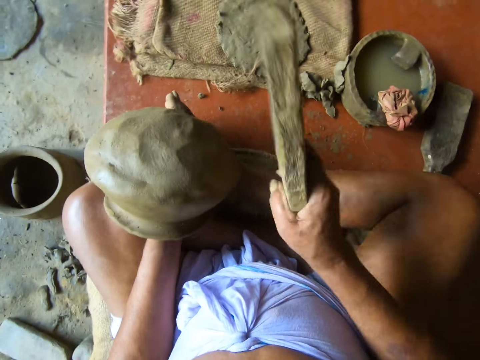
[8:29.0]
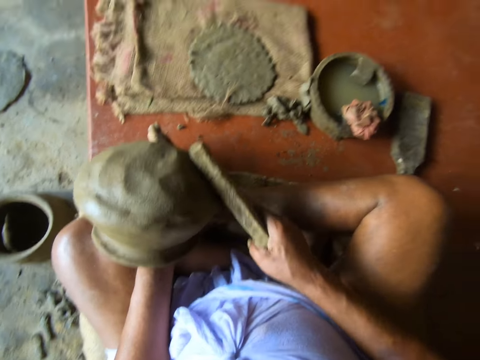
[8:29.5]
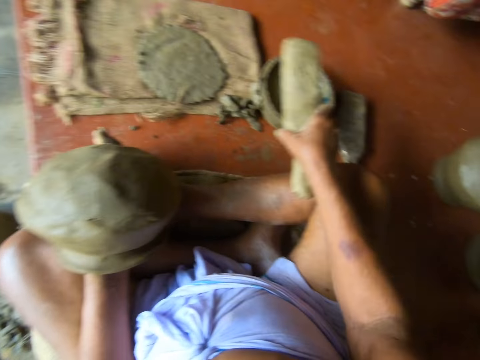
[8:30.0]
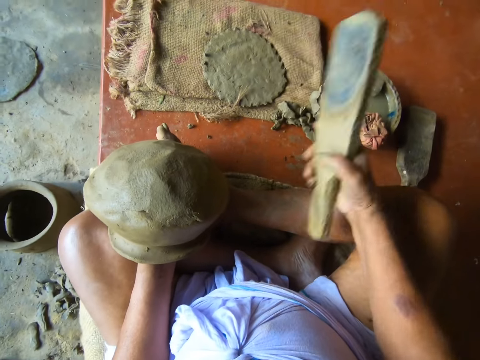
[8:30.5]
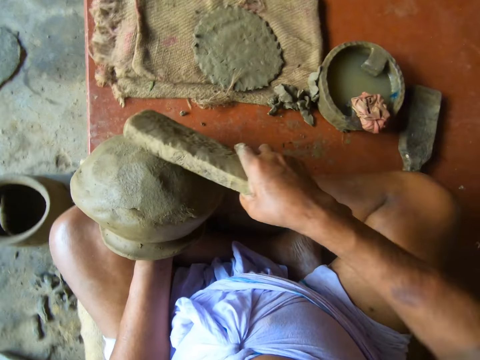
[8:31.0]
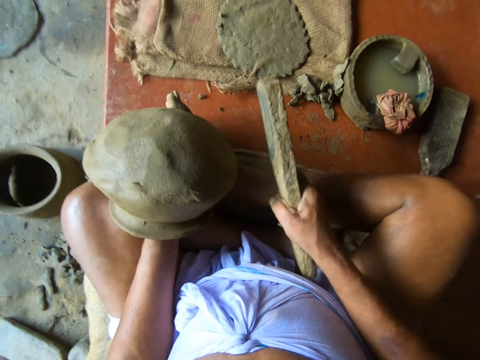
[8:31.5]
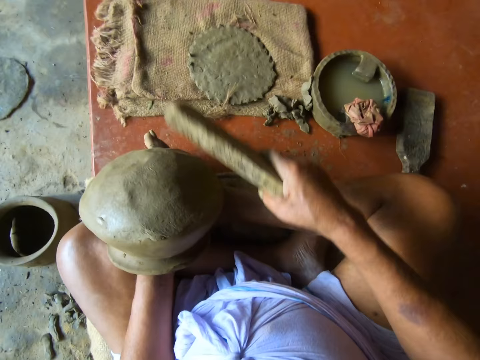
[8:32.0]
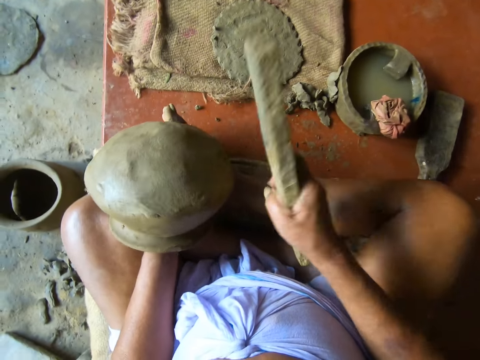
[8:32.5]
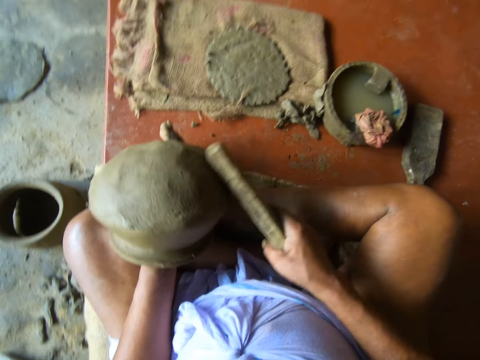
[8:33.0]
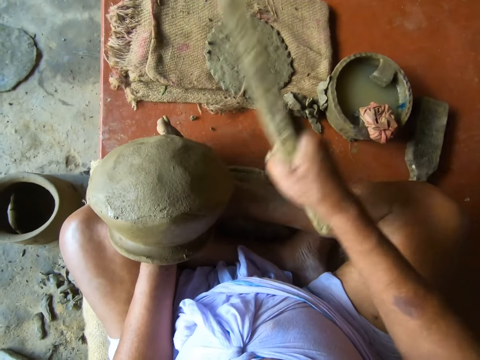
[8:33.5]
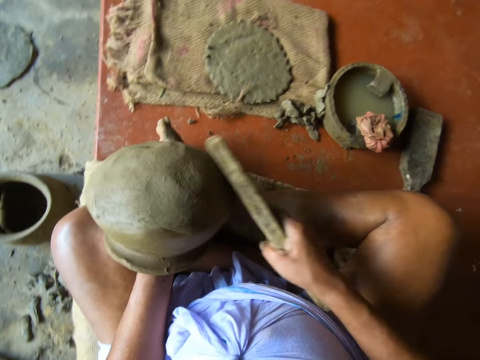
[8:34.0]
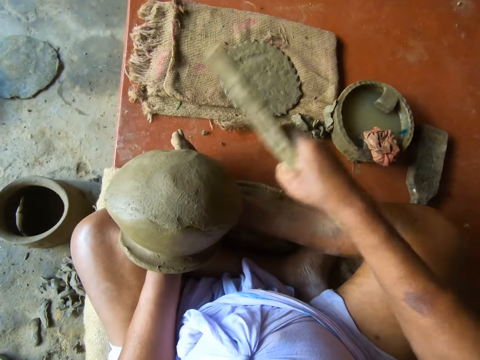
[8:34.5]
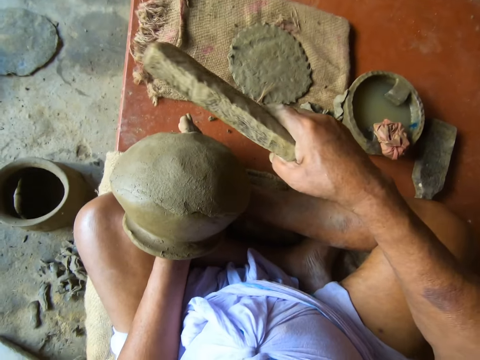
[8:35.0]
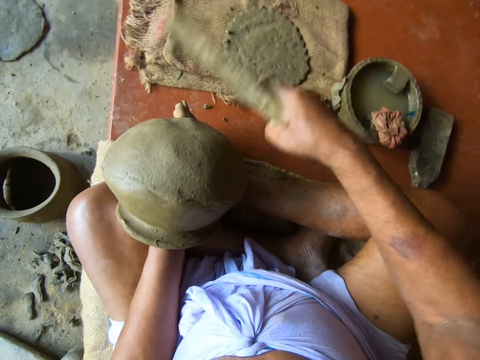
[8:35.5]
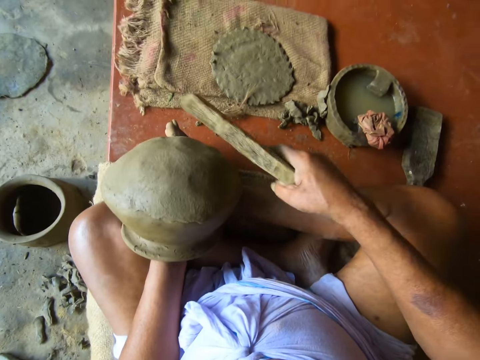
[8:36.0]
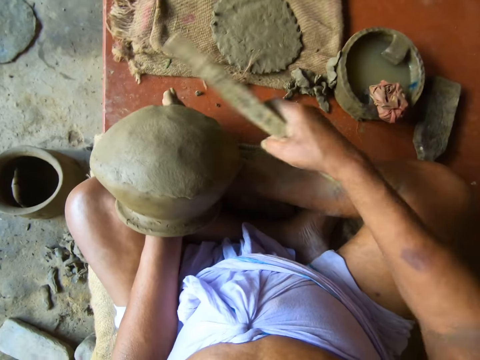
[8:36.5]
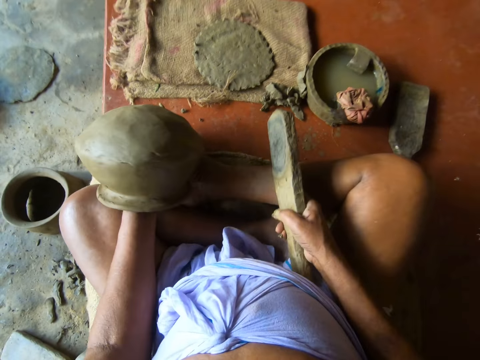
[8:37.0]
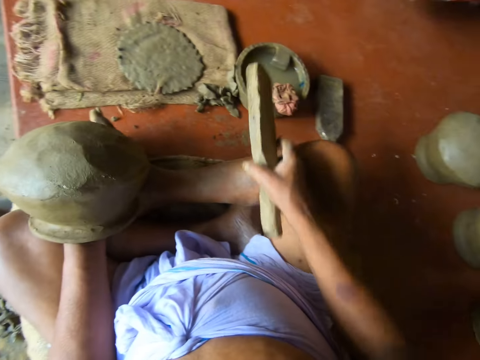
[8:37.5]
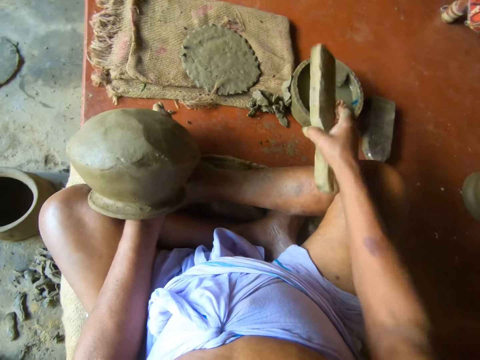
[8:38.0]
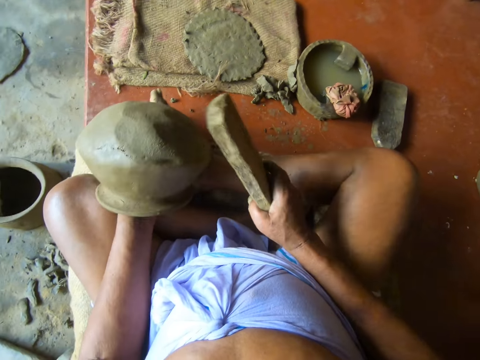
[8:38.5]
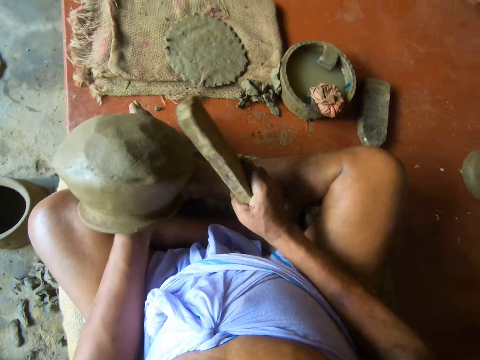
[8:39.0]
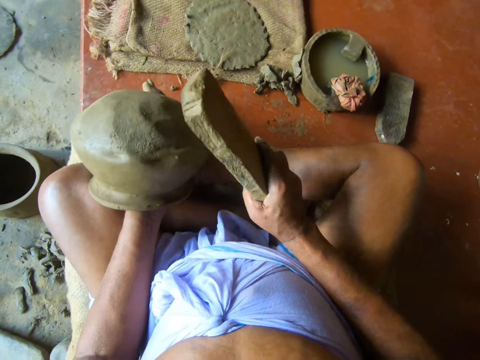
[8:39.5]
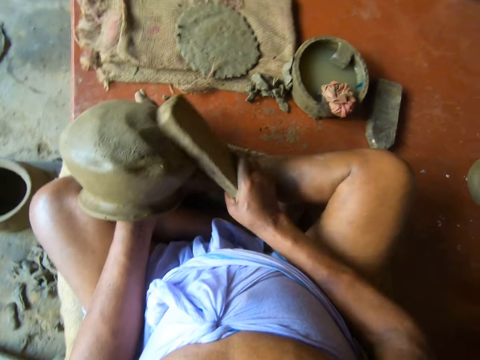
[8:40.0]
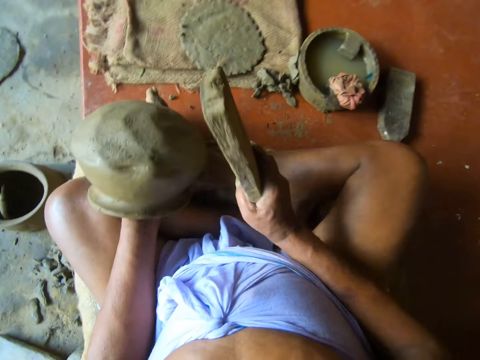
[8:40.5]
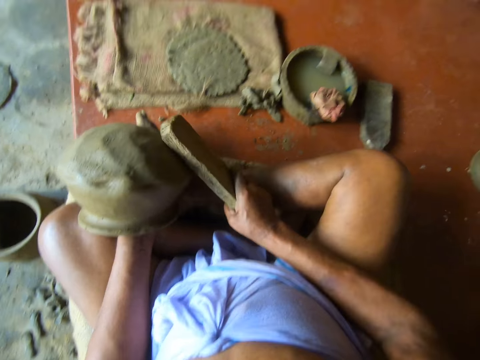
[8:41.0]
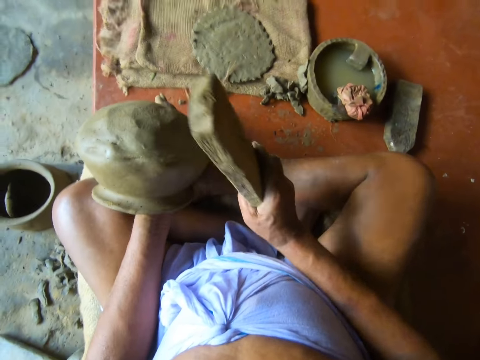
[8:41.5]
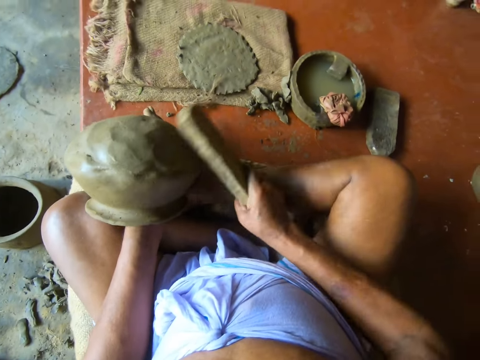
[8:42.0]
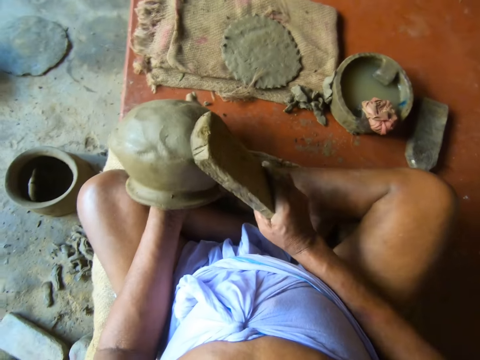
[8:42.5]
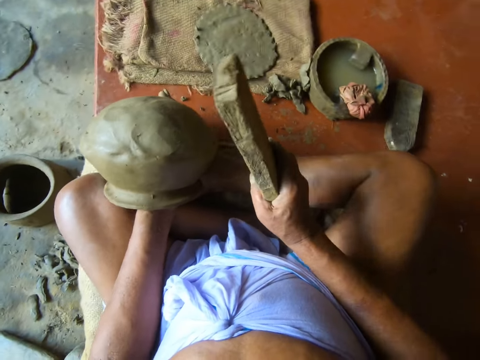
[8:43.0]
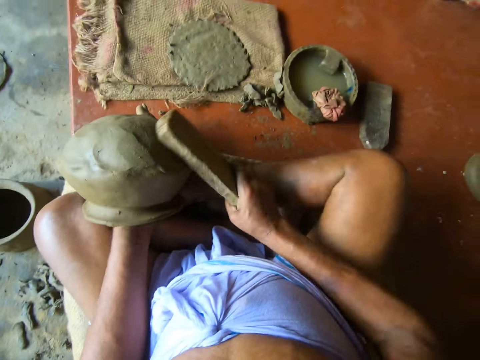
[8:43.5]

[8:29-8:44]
The camera wearer dips the pot shaper in the water. He hits the pot with the pot shaper. He turns the pot with the left hand. He dips the pot shaper in the water. He taps the wet napkin on the bowl of water on the floor with the wooden bat in his right hand. He turns the pot with the left hand. He beats the clay mold in his left hand with the wooden bat in his right hand.

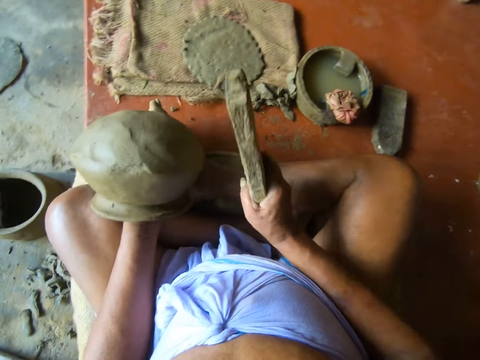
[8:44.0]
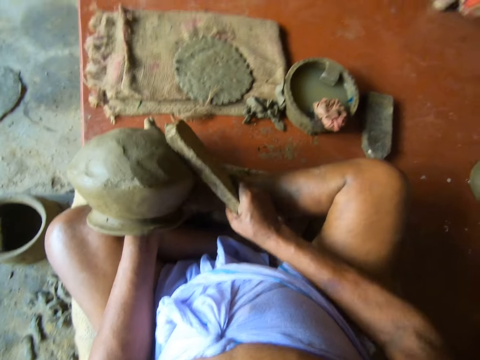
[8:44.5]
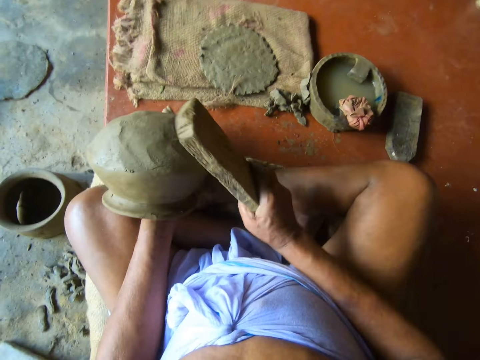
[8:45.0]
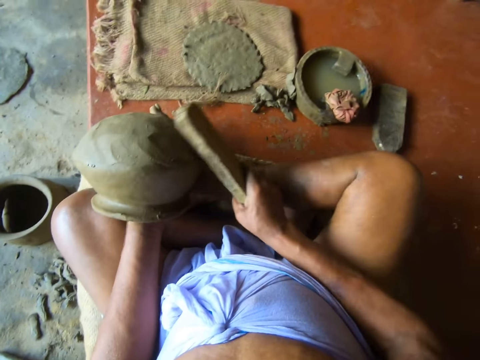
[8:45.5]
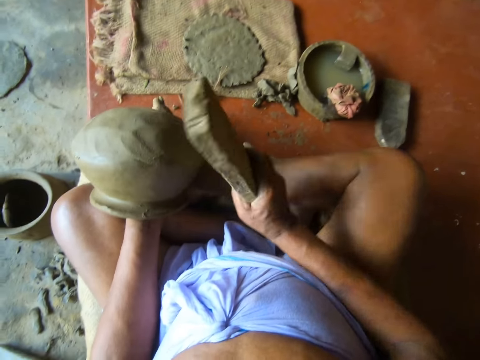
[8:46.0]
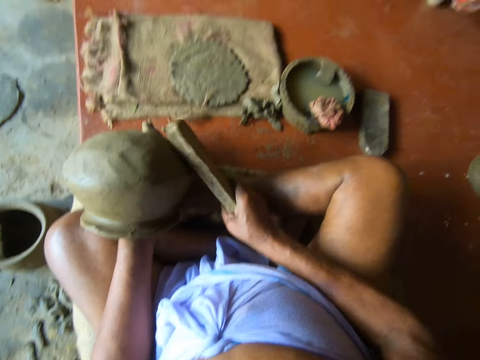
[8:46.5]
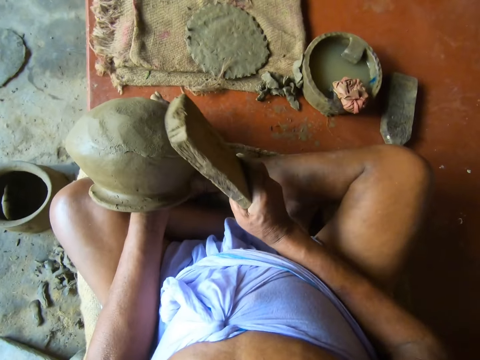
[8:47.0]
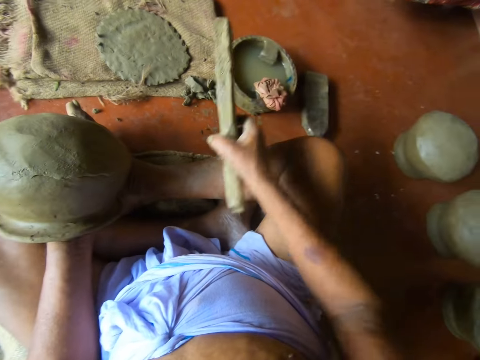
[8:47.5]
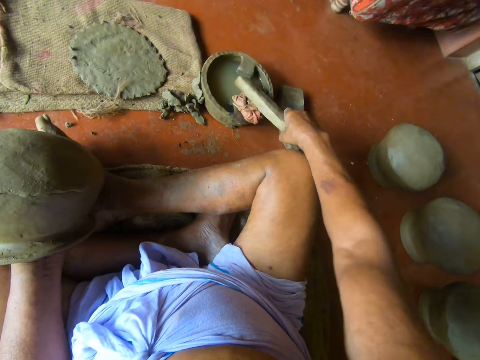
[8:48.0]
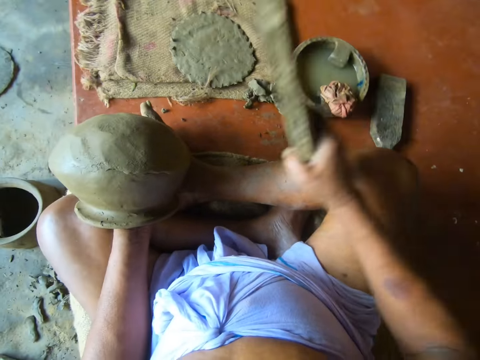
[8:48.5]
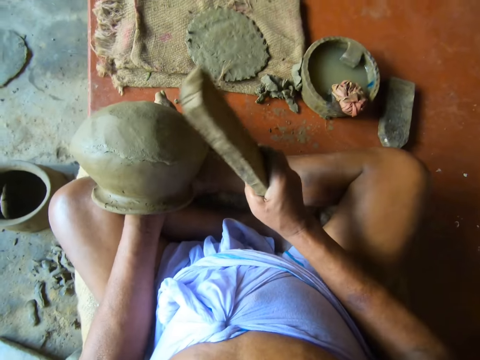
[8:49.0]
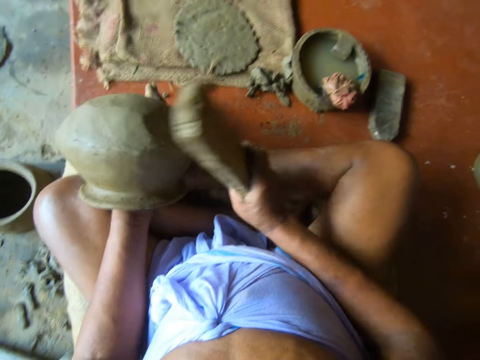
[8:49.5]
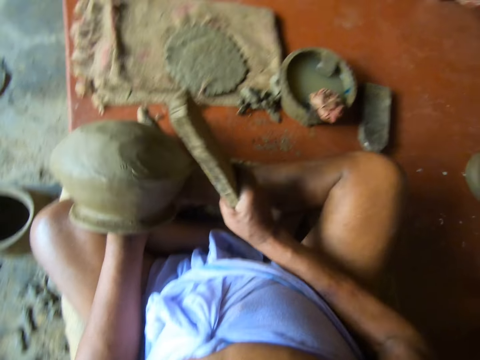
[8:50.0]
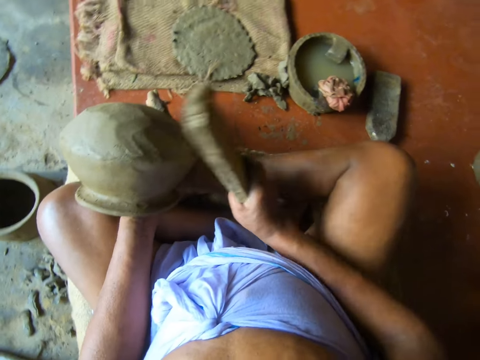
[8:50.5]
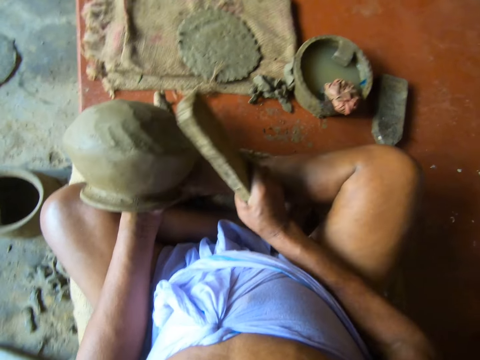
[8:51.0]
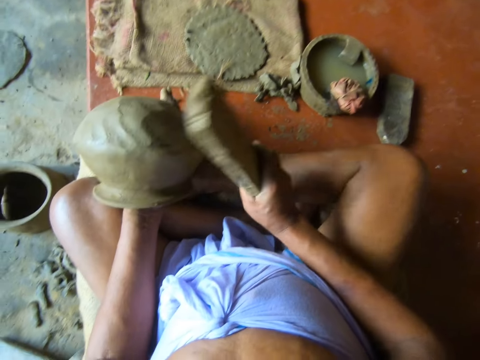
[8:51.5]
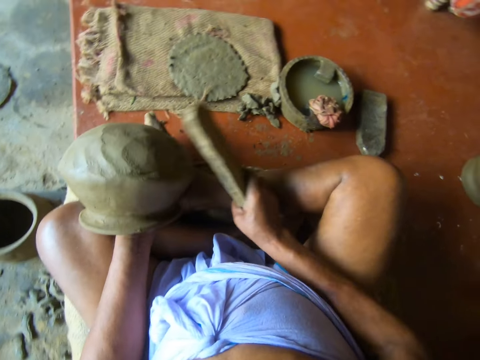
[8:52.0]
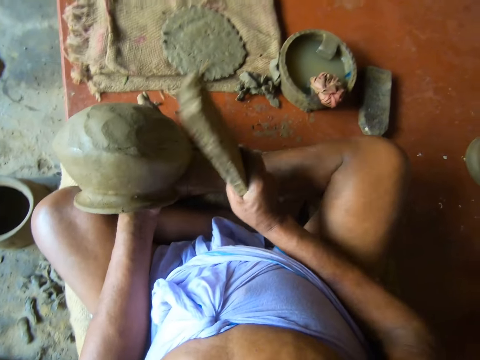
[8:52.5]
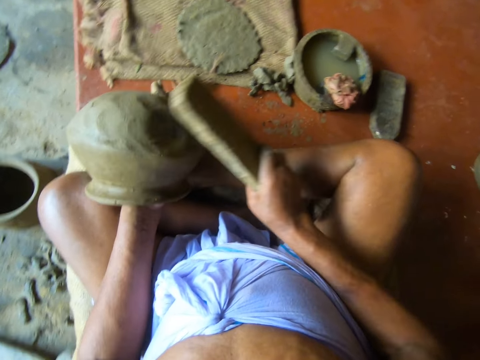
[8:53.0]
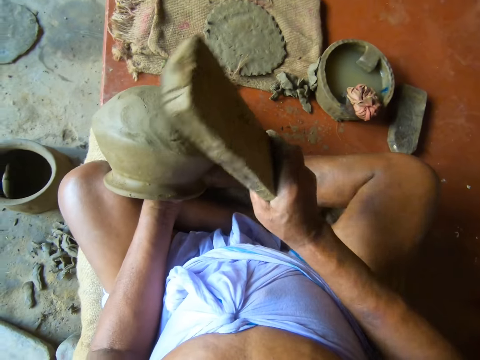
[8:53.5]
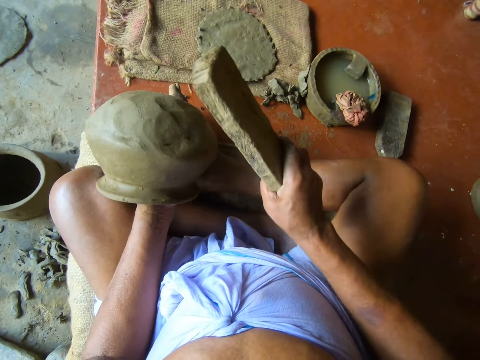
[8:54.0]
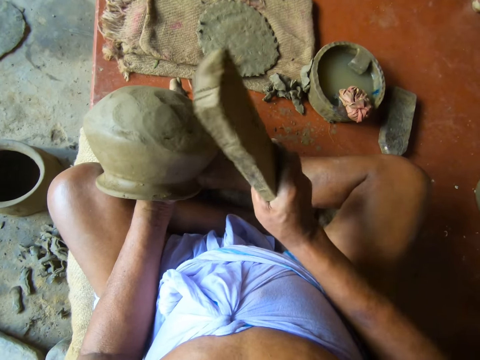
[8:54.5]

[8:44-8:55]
The camera wearer dips the pot shaper in the water. He taps the wet napkin on the bowl of water on the floor with the wooden bat in his right hand. He beats the clay mold in his left hand with the wooden bat in his right hand.
